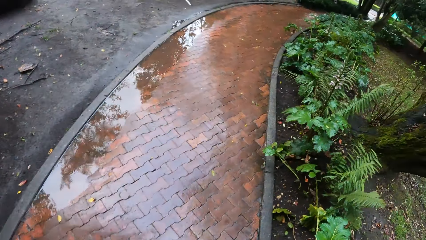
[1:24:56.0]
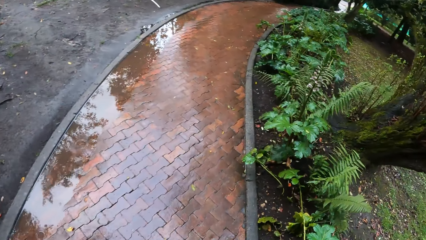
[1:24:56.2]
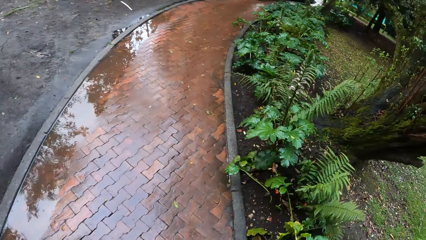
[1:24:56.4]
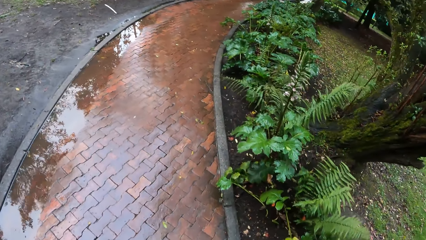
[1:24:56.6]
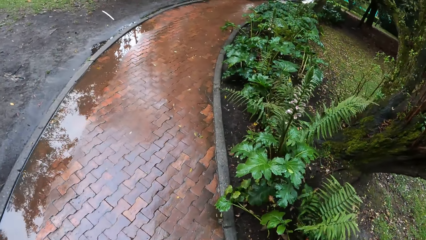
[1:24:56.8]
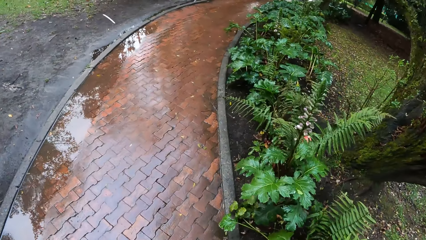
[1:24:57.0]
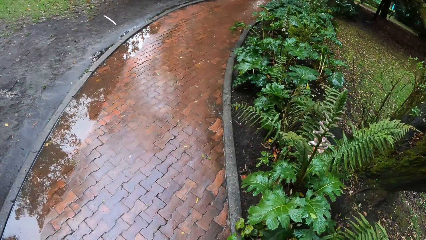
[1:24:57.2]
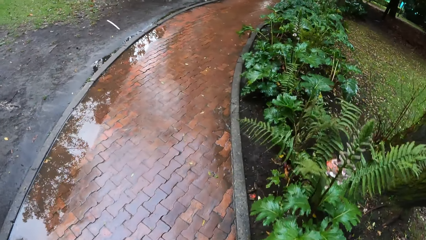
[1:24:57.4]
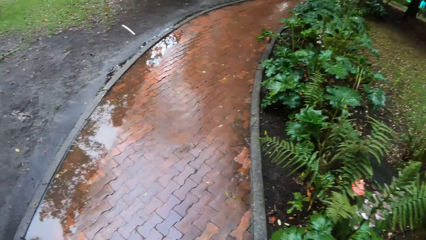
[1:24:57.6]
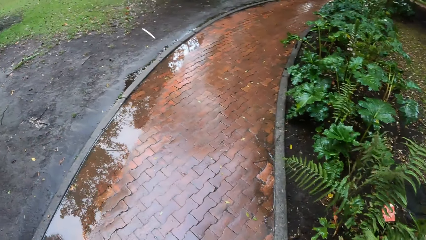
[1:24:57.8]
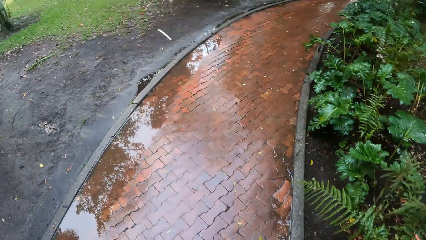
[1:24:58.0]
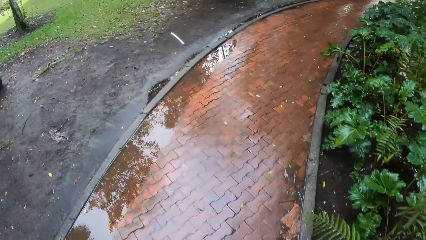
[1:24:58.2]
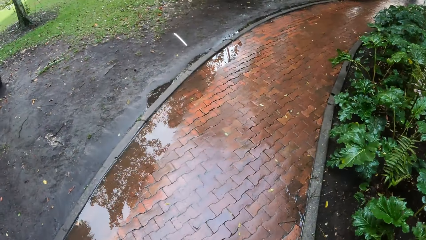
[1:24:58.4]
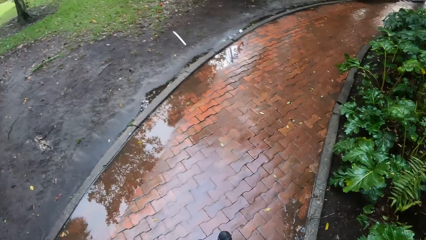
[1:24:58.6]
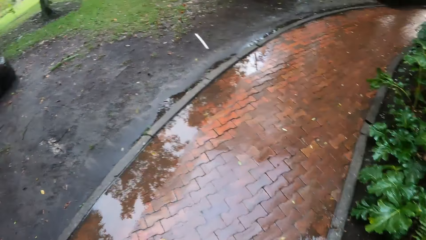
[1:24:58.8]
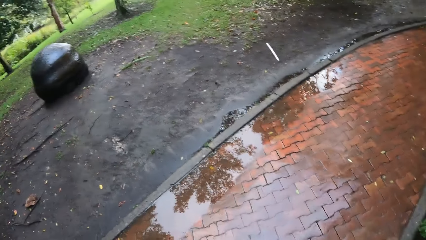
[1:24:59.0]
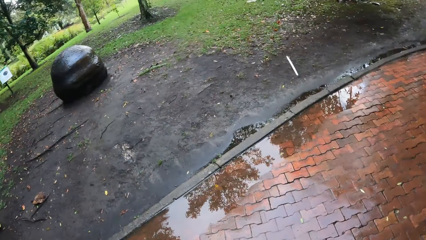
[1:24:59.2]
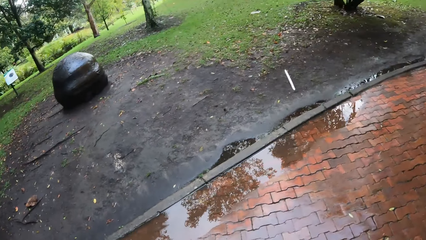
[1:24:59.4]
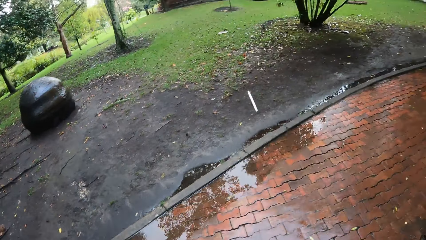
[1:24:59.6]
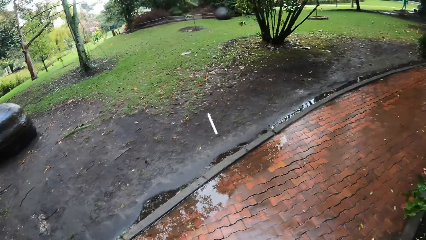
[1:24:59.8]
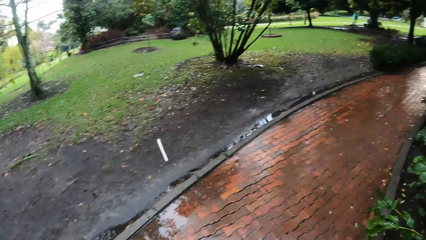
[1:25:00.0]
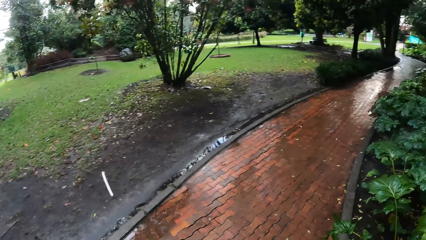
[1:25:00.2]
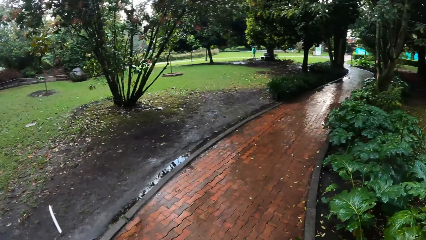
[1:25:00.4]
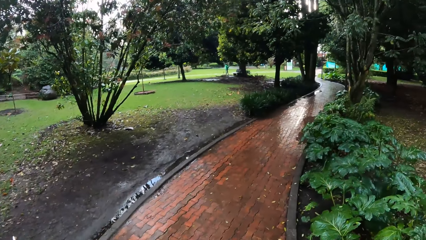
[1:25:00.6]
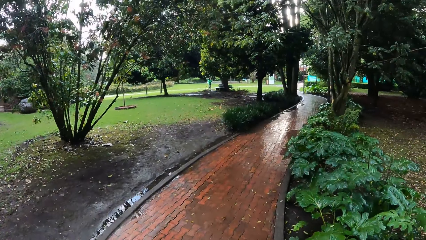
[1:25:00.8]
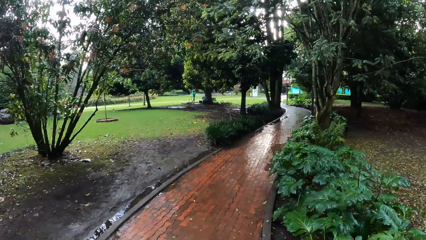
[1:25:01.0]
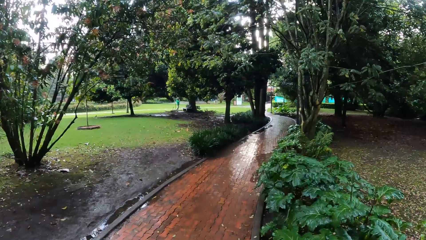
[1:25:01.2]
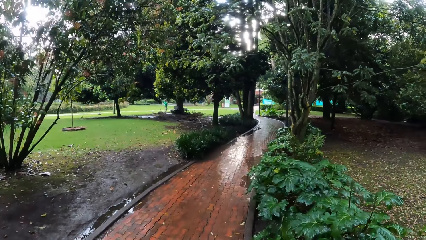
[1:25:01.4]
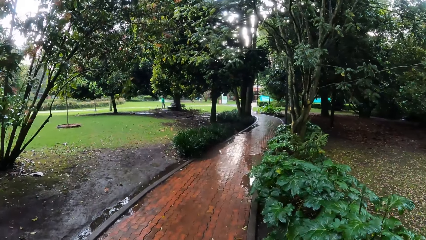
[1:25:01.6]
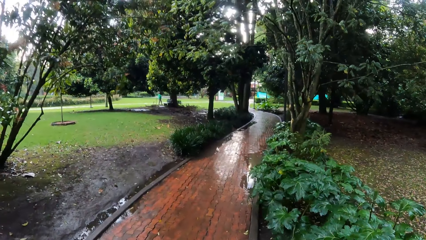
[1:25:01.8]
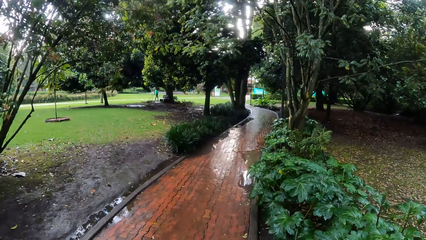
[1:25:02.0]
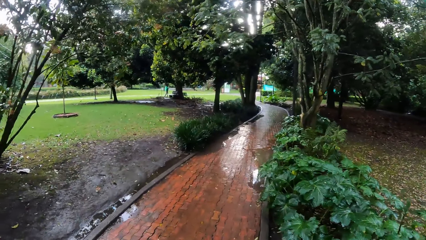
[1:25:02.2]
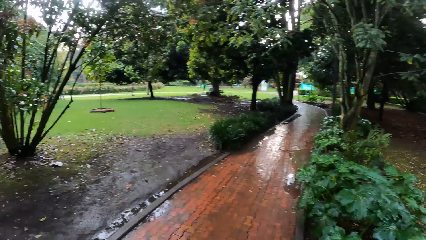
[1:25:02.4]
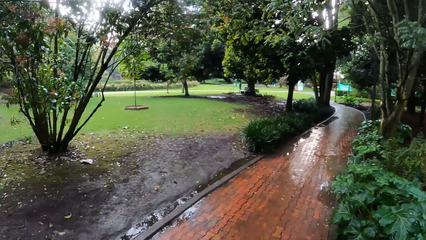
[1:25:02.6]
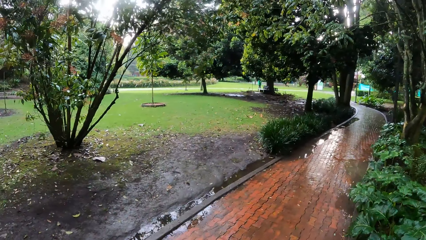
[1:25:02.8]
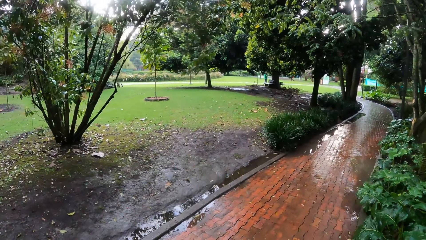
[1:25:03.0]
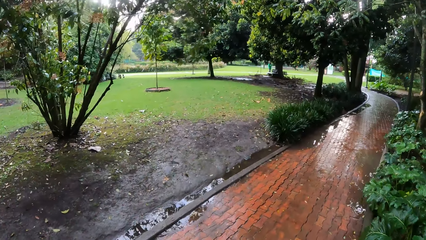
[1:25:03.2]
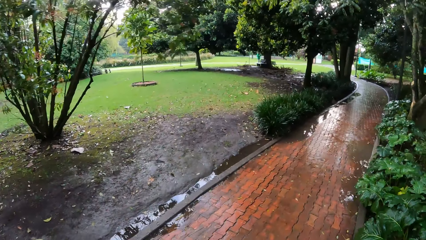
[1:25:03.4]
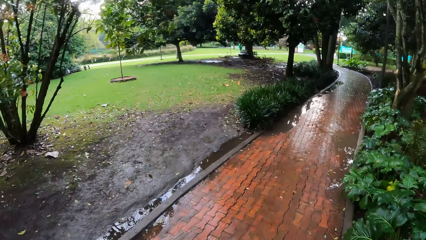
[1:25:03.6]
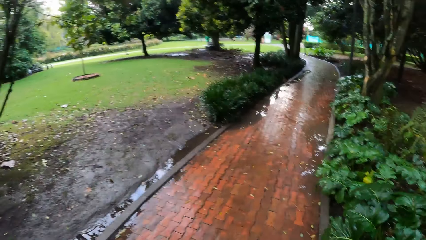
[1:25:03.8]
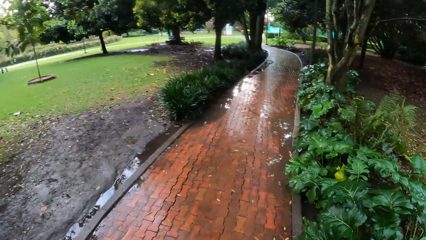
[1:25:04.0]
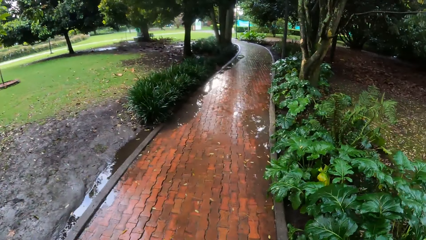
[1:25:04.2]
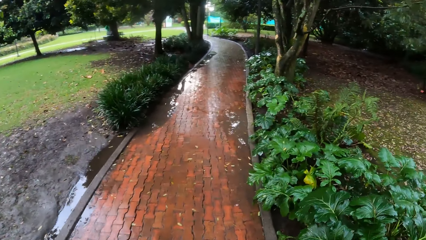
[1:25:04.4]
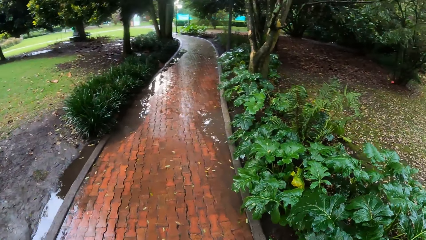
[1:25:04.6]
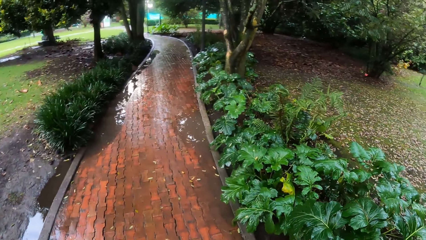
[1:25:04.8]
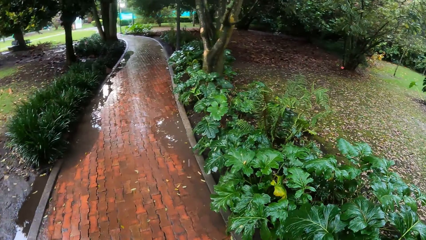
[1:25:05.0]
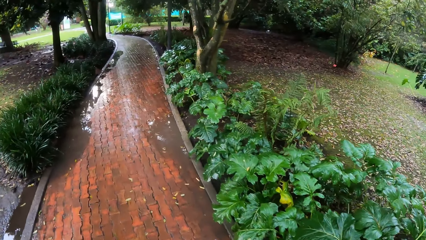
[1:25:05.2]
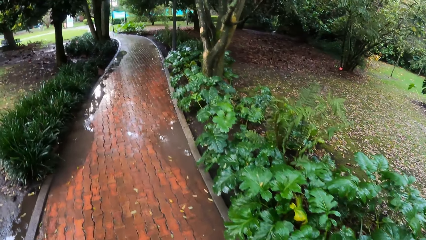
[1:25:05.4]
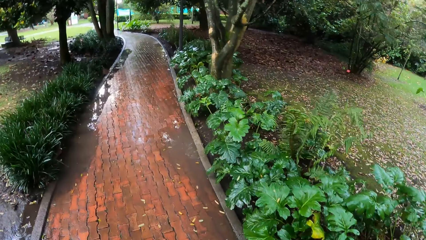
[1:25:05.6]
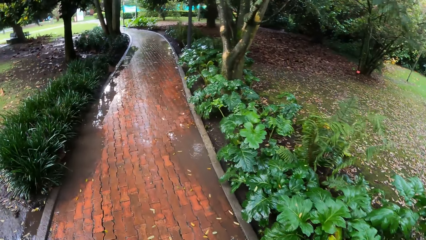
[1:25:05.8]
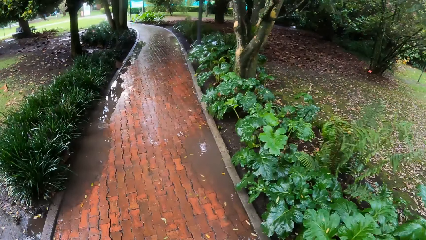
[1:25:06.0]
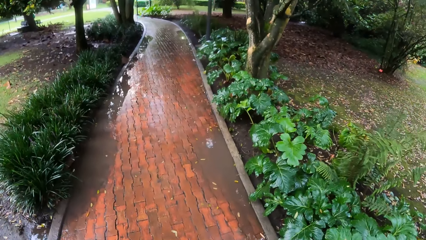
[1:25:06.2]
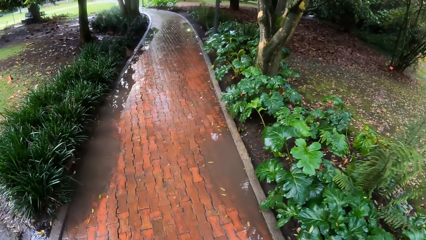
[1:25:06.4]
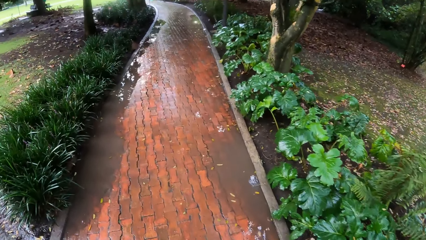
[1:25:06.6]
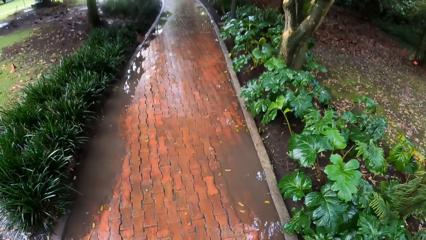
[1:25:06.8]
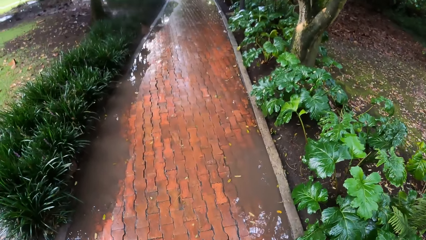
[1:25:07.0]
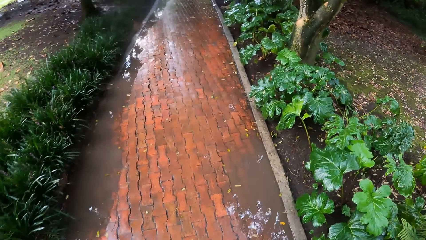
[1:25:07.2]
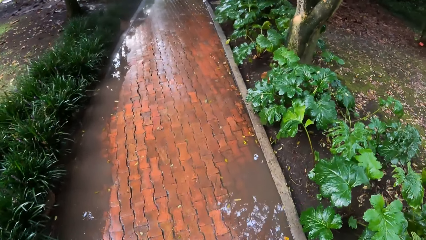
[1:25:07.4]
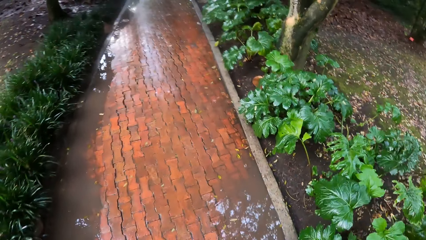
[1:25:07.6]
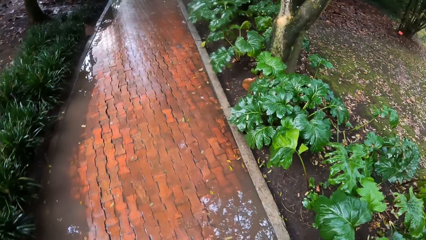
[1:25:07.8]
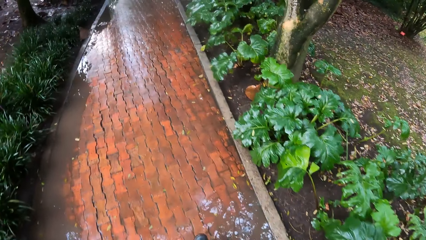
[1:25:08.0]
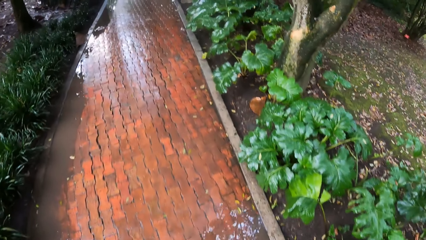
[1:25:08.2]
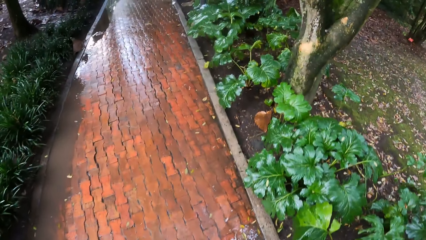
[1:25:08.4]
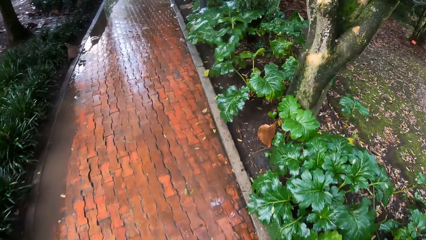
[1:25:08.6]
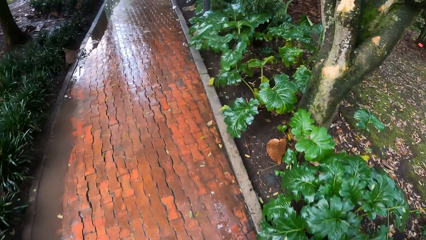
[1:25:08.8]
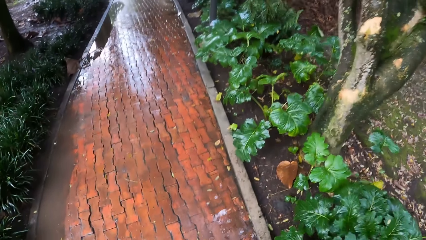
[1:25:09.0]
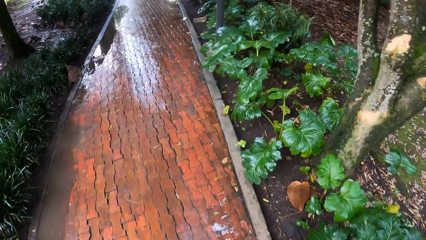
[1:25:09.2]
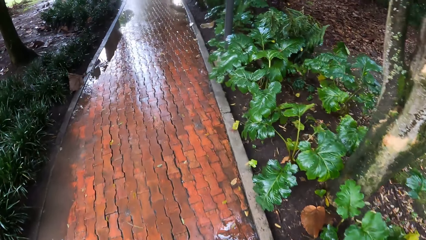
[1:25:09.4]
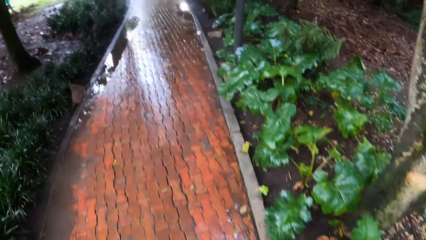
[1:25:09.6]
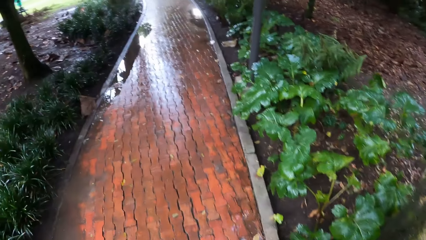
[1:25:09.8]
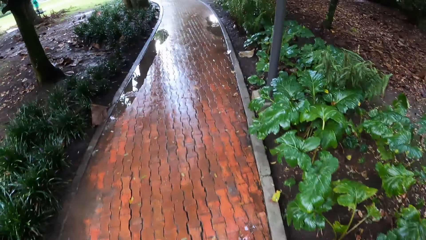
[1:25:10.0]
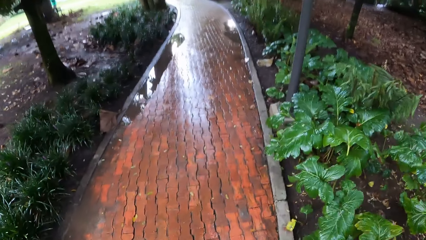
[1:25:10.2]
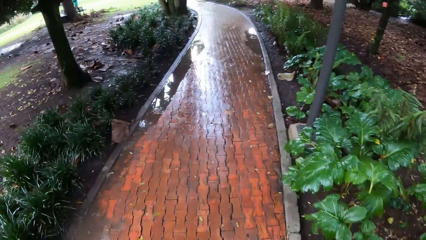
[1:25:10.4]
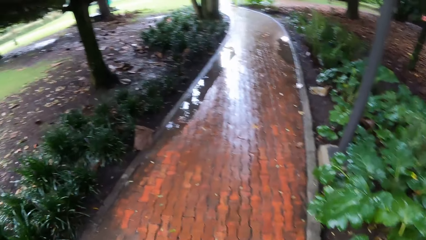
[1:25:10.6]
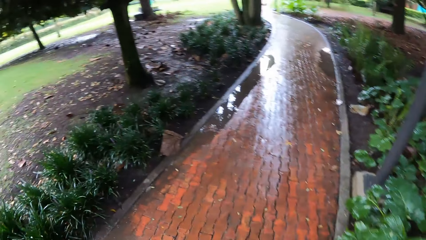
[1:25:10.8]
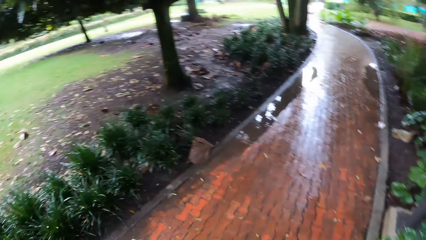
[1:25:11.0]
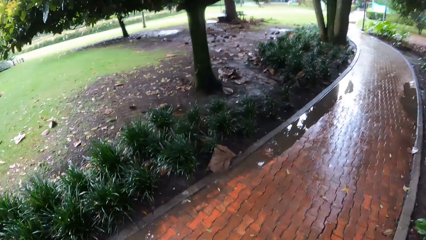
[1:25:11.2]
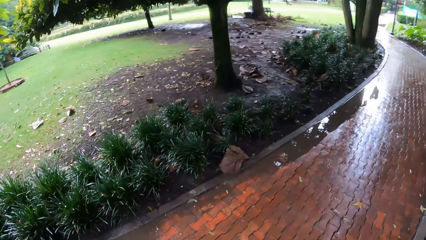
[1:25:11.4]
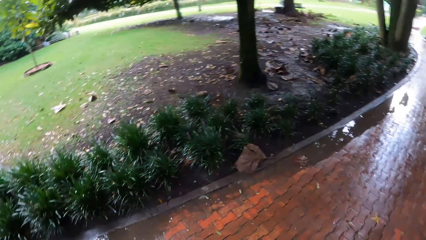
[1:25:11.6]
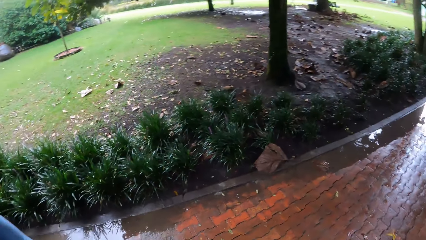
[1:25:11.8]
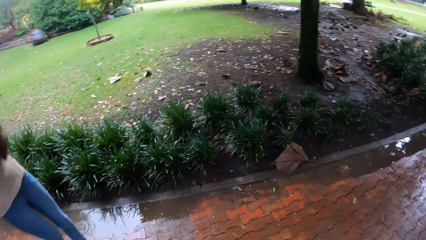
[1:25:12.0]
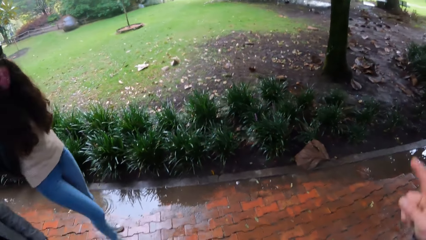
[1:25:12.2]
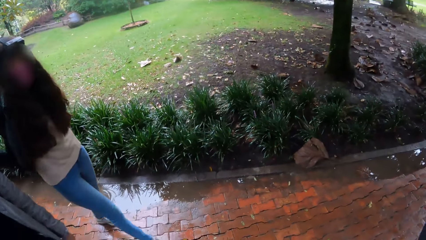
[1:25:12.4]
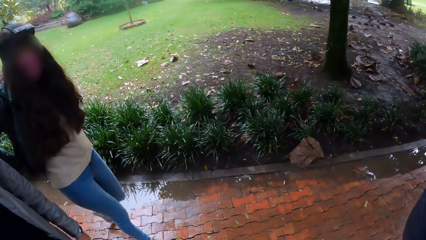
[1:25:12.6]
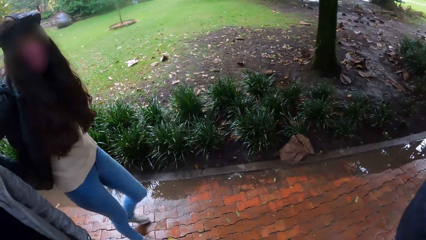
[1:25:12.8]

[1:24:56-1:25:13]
The camera wearer walks.
